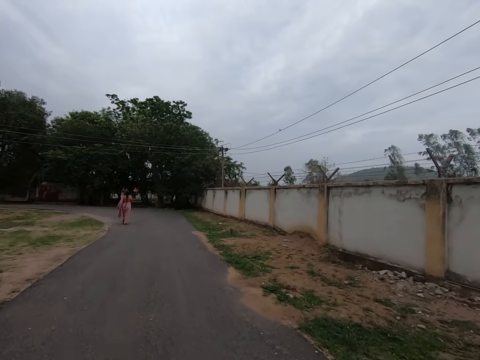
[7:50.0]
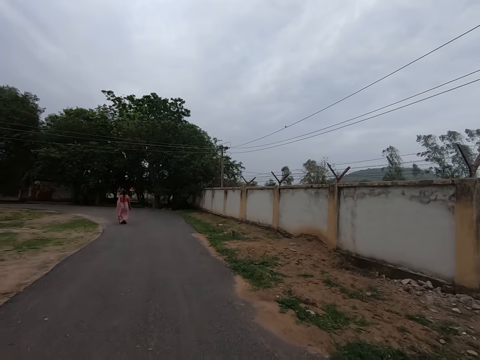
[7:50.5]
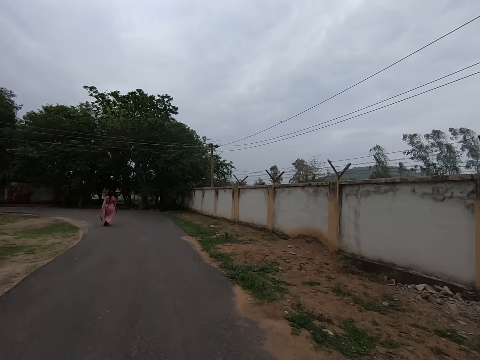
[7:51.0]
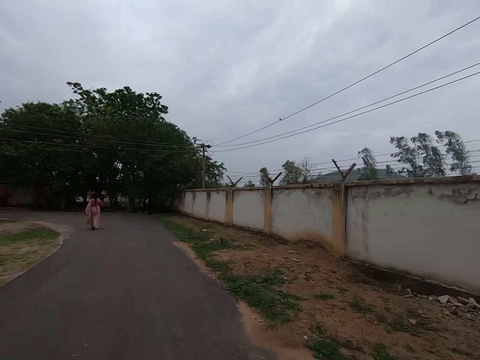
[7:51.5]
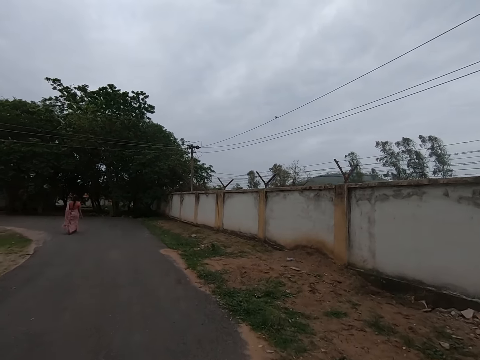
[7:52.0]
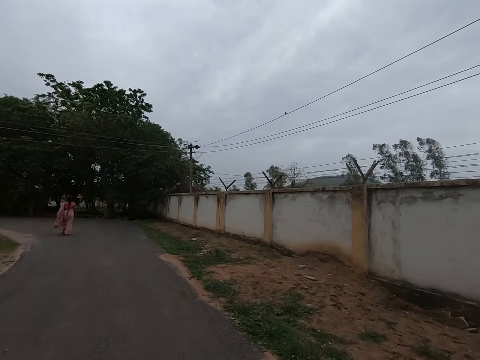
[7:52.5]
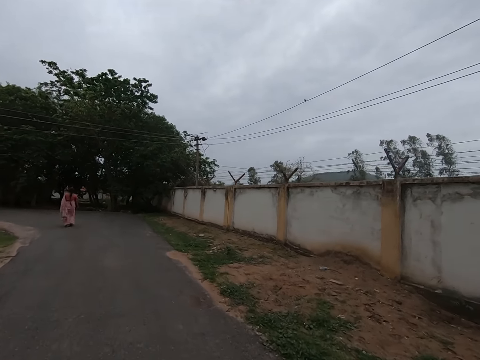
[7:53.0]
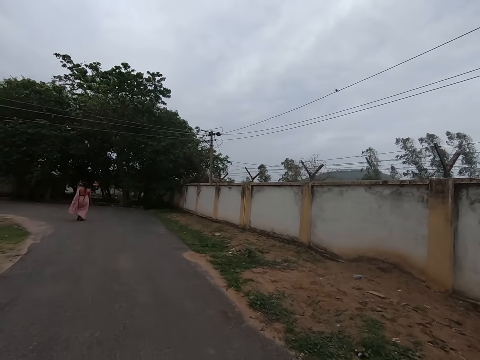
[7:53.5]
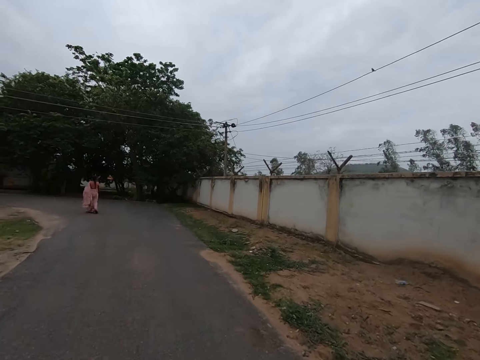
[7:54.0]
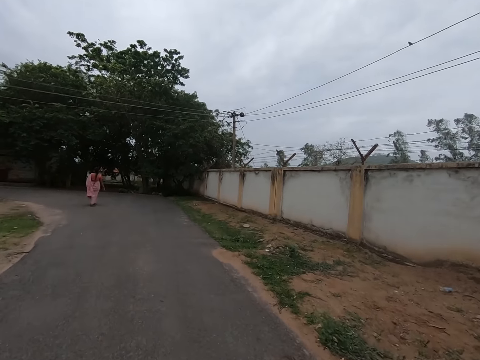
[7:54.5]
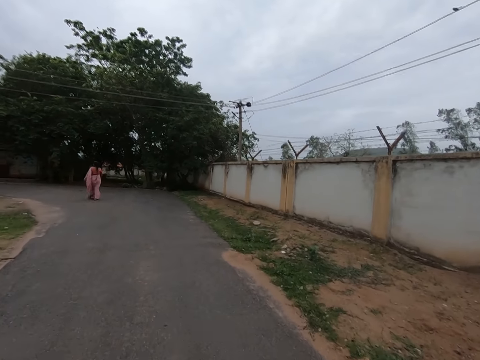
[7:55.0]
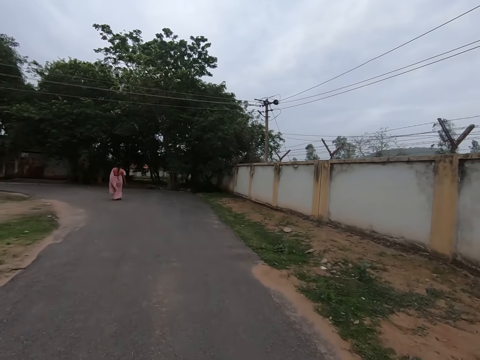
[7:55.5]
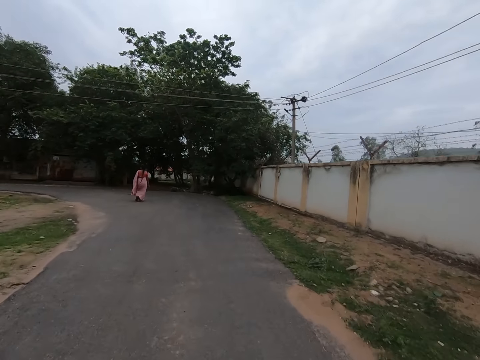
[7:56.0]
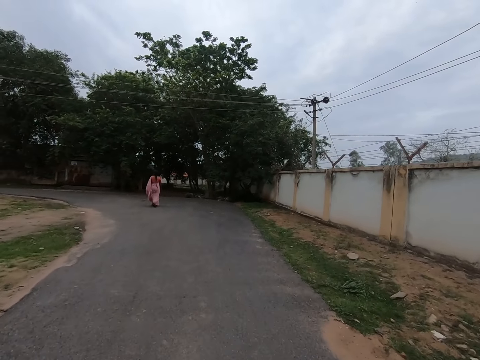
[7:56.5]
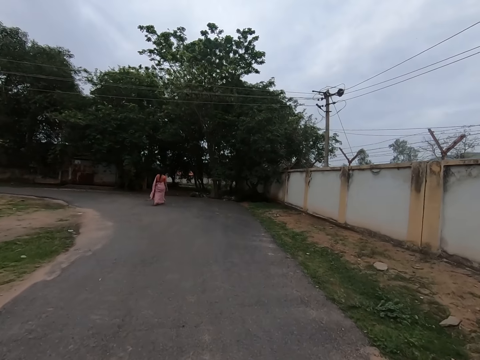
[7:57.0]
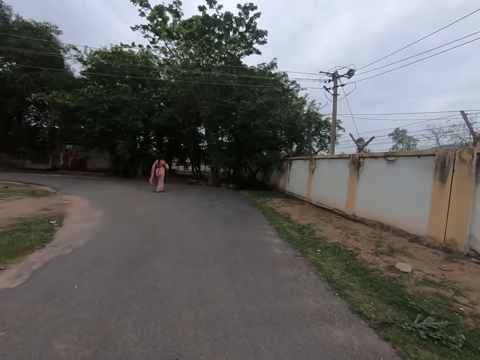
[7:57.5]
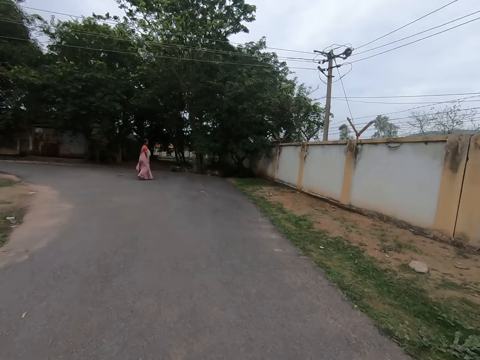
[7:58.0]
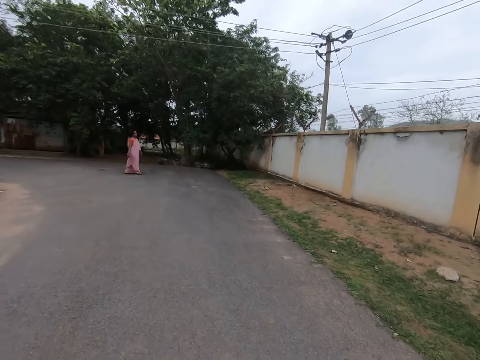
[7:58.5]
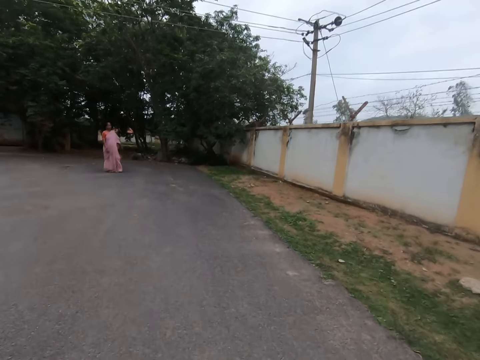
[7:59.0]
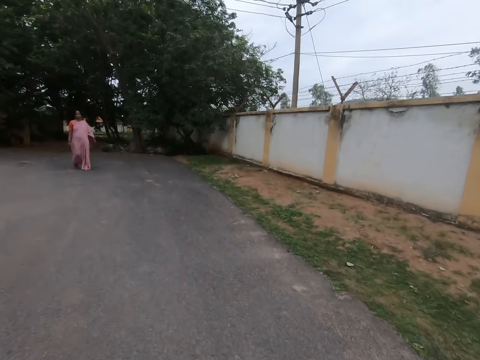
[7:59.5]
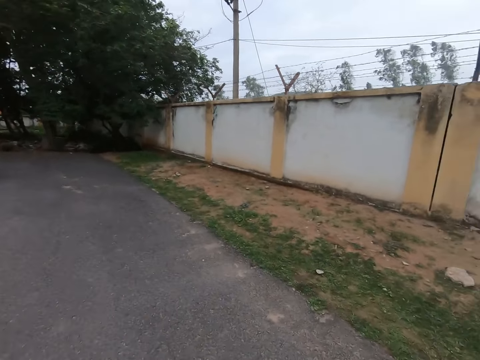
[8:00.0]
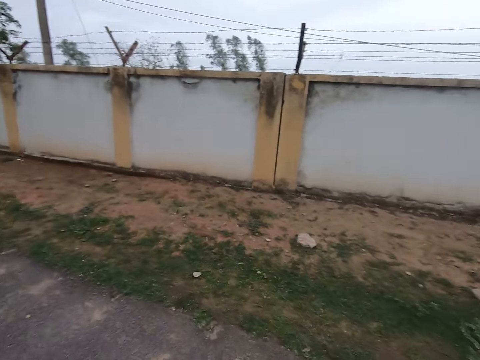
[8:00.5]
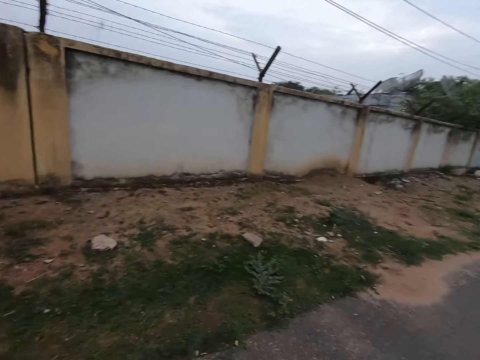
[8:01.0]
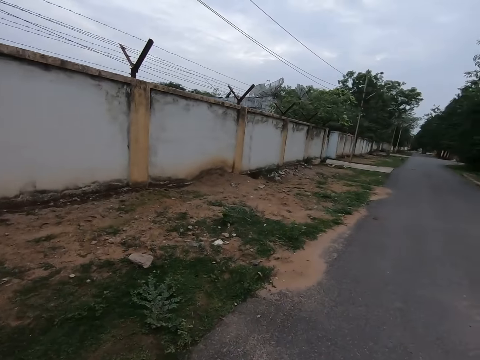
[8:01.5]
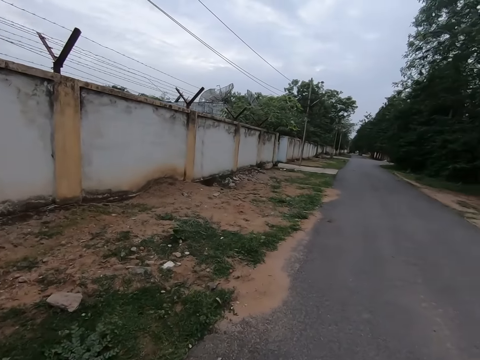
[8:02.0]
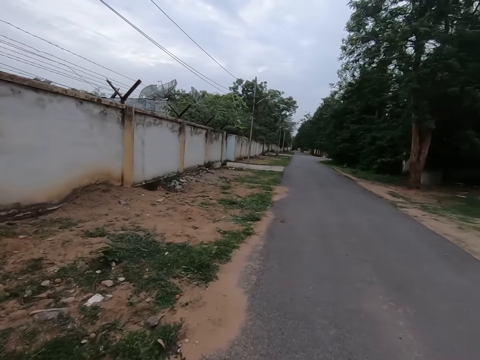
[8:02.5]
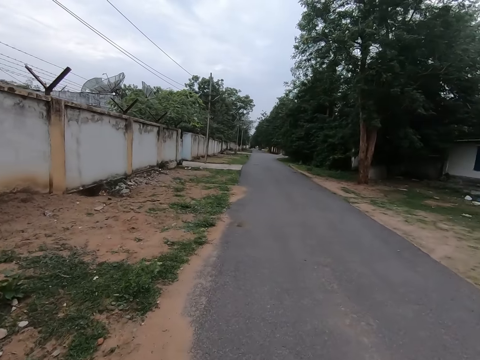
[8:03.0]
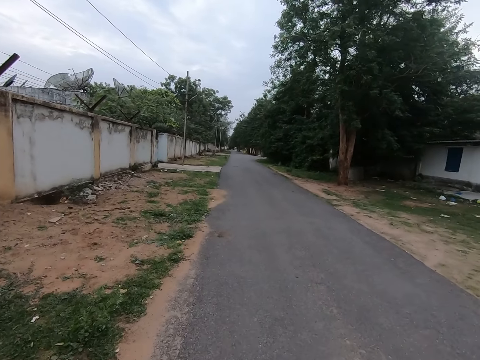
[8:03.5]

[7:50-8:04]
The camera wearer looks in front. A woman turns around on the tarred road. The woman walks along the tarred road. The camera wearer turns around on the tarred road. They walk along the tarred road outside.

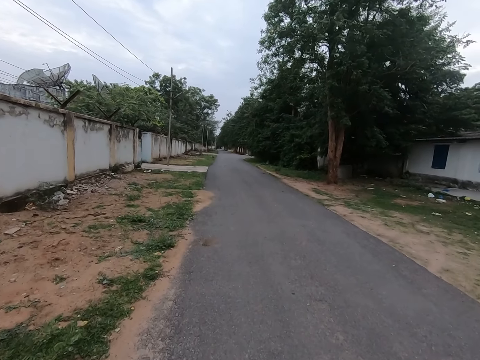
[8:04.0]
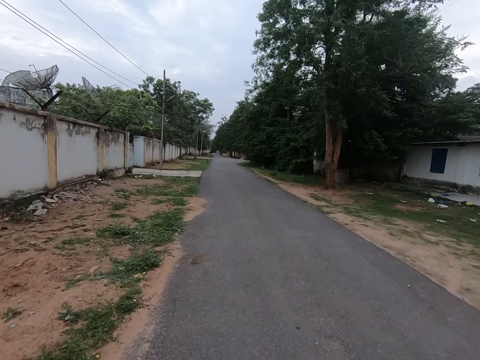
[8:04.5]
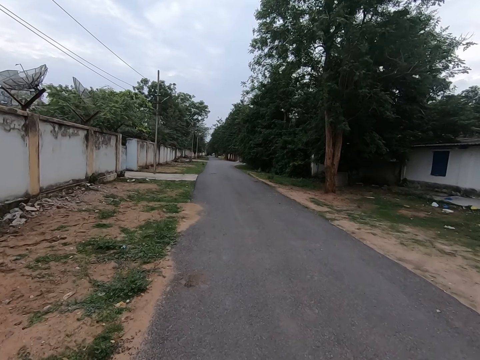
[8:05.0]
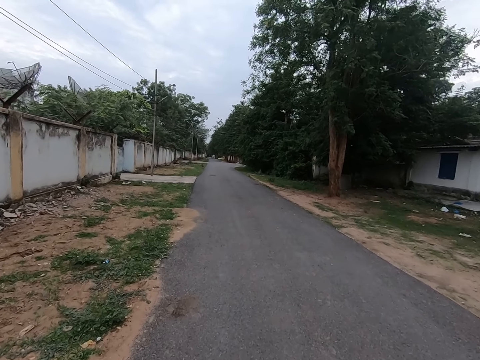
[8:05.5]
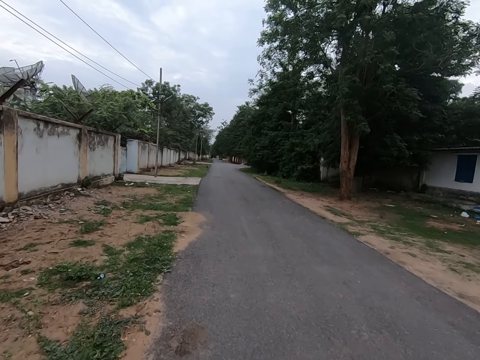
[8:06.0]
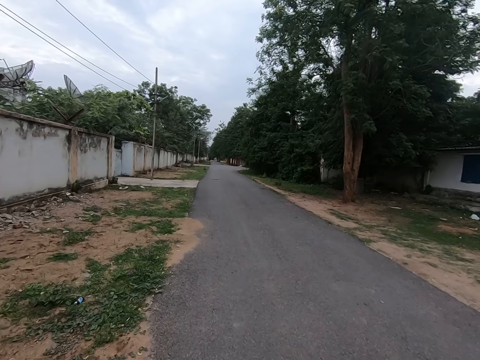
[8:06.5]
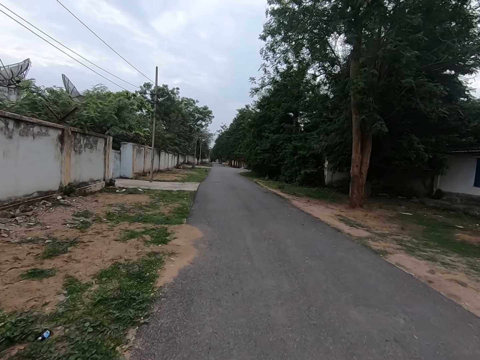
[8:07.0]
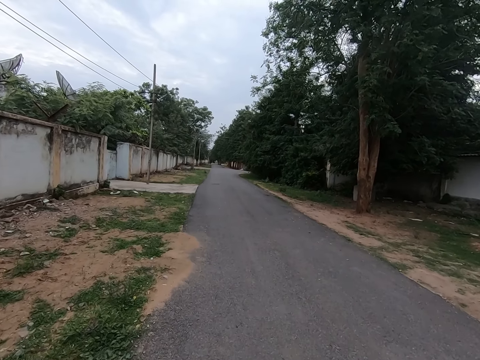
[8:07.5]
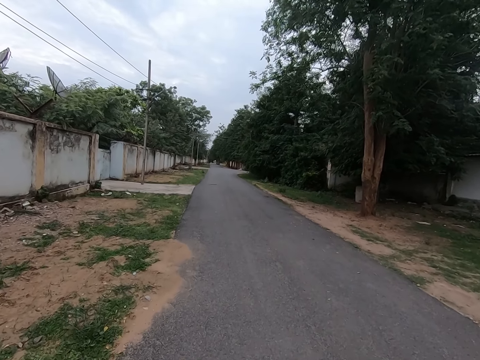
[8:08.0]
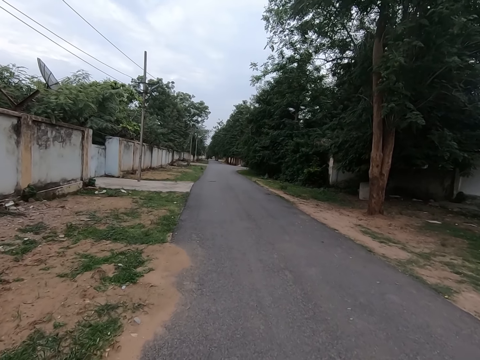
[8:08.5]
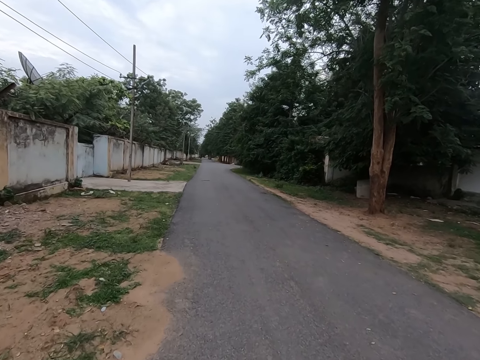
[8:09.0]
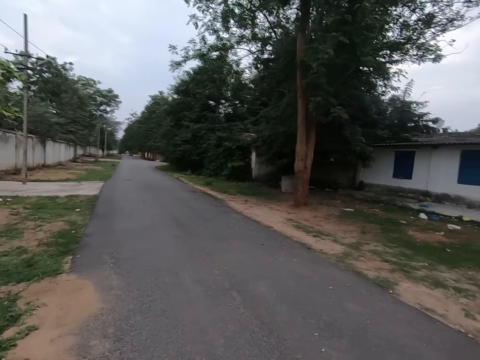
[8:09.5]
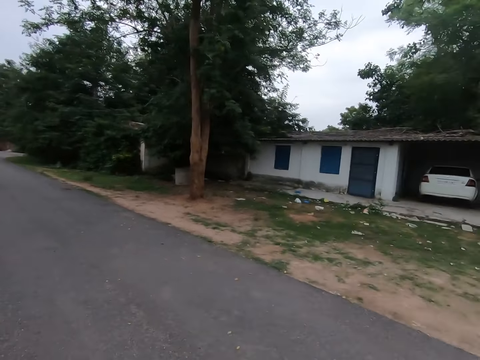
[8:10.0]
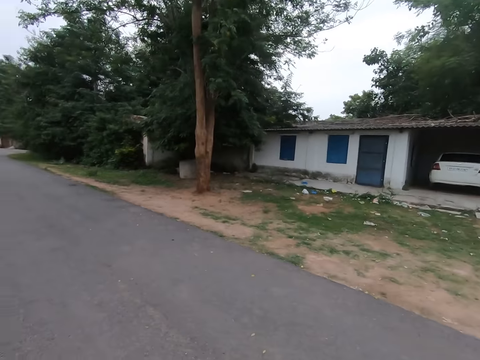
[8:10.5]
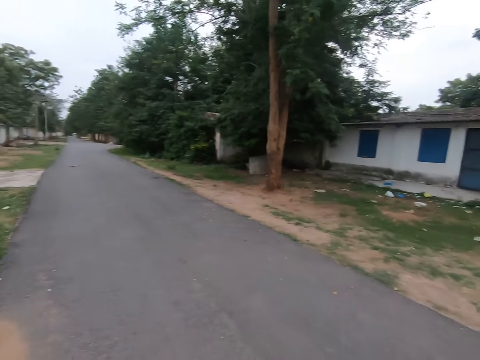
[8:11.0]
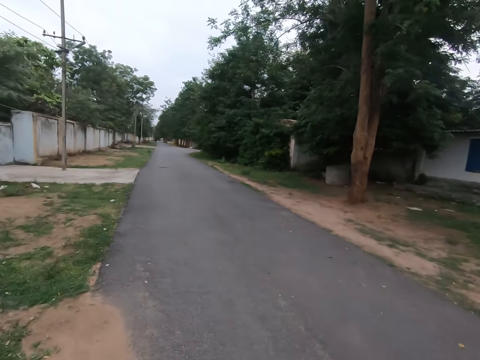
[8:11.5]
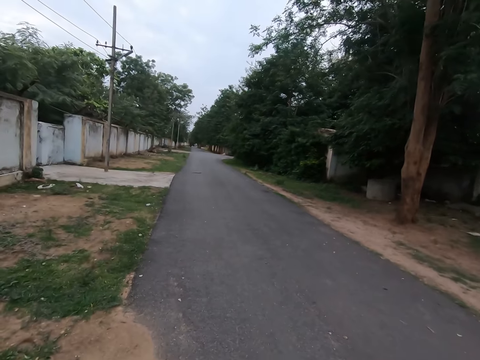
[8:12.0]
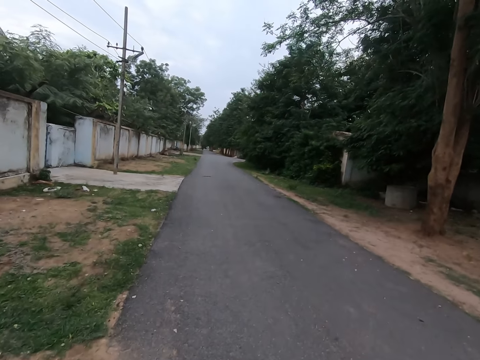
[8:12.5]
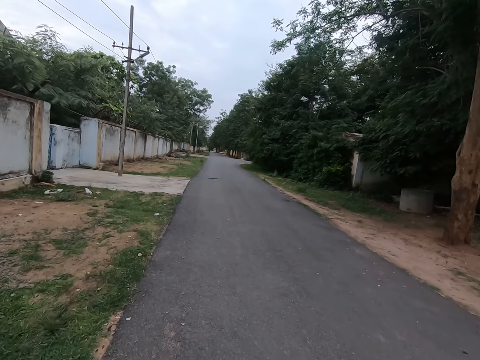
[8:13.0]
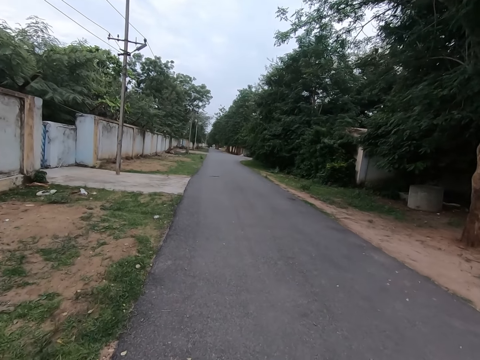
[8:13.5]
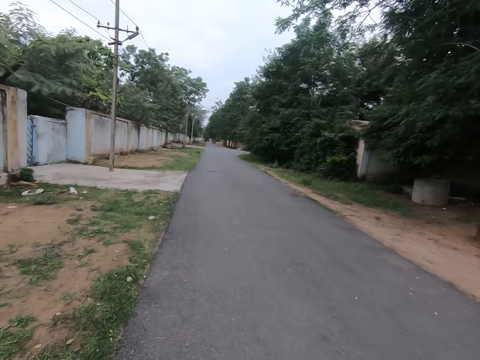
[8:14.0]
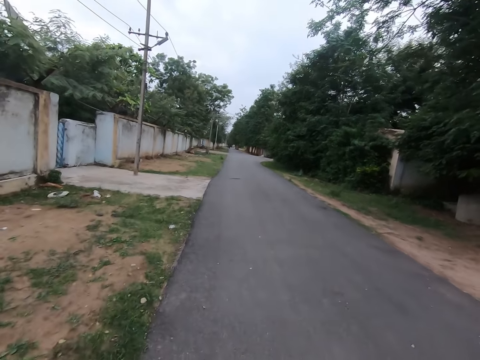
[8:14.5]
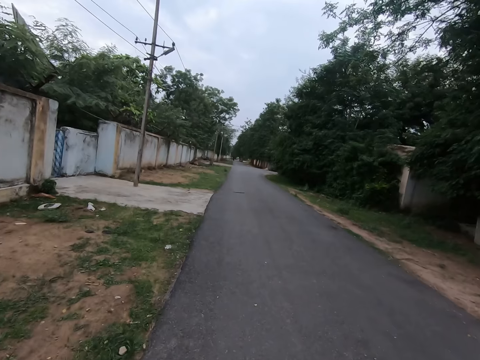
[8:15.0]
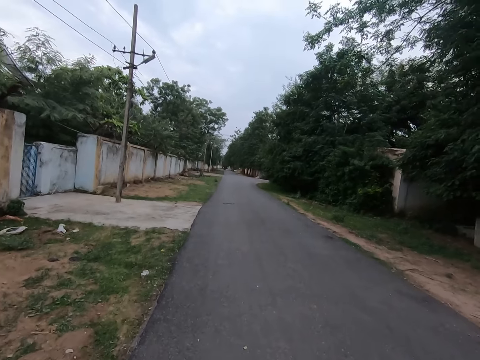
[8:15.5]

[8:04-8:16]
The camera wearer turns around. They converse with the woman on the tarred road. They look sideways. They walk in front.
